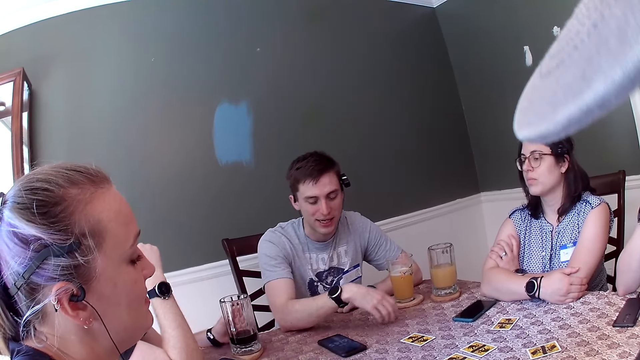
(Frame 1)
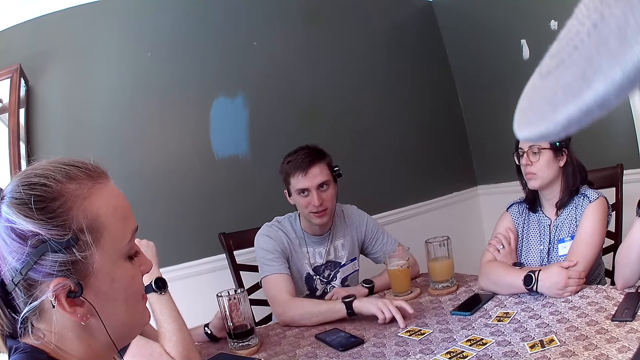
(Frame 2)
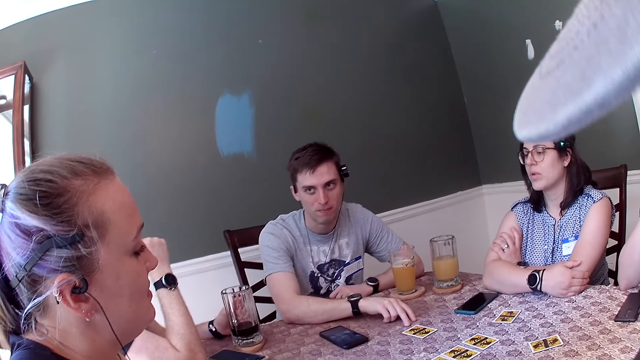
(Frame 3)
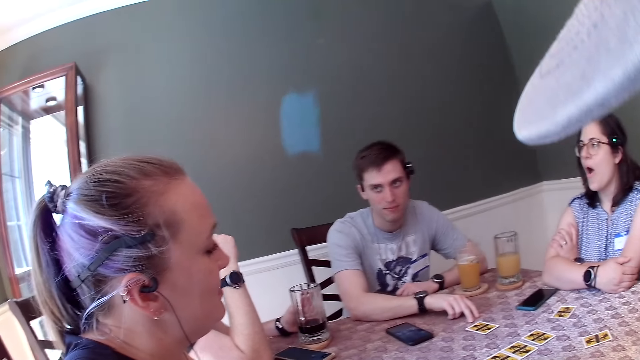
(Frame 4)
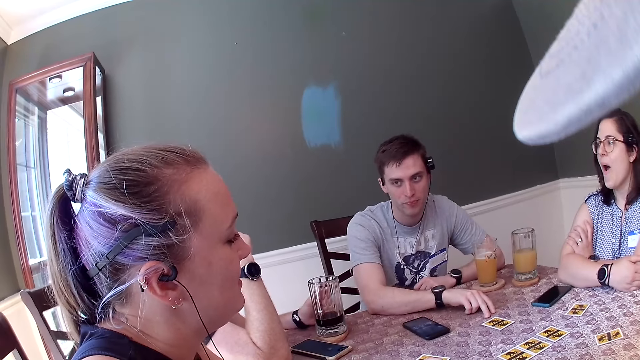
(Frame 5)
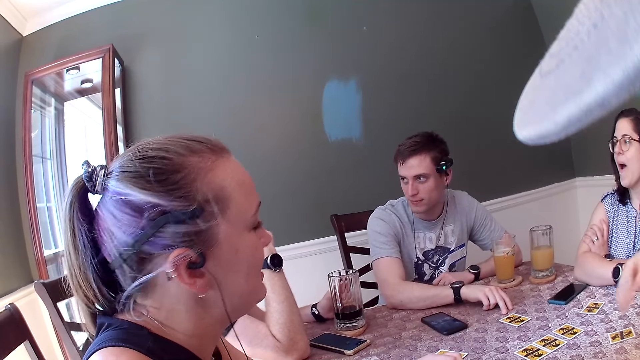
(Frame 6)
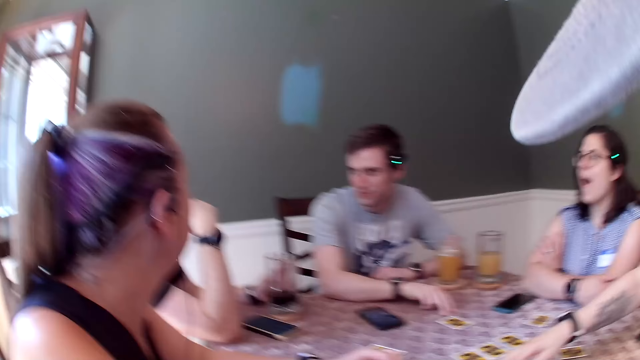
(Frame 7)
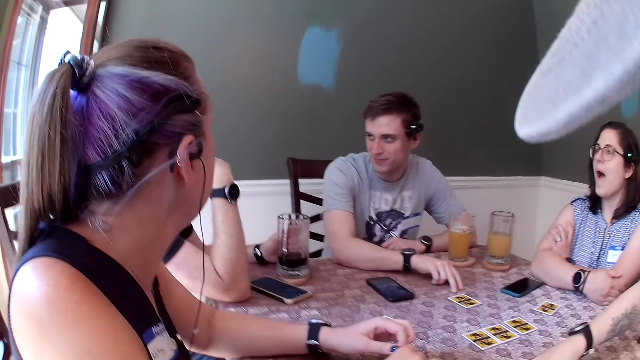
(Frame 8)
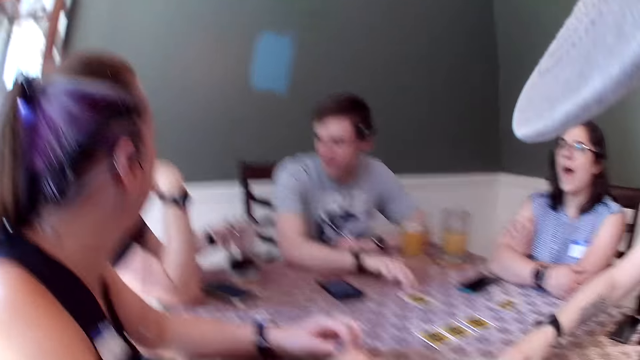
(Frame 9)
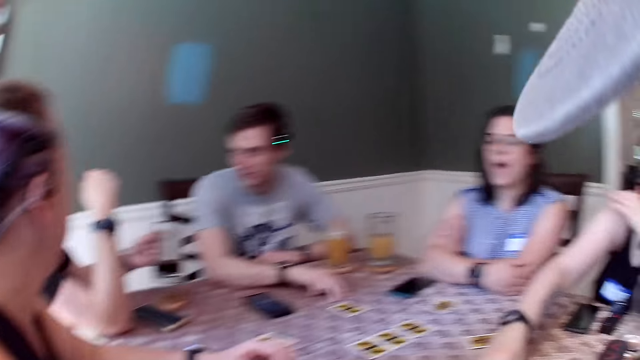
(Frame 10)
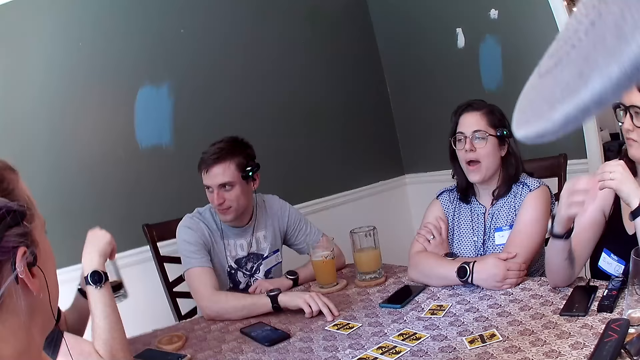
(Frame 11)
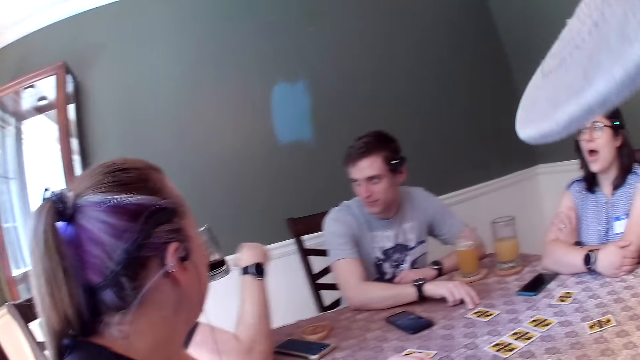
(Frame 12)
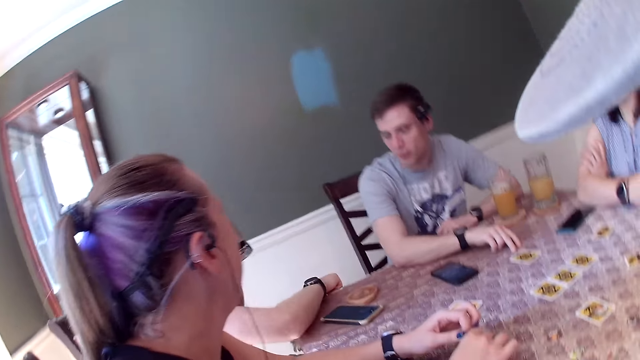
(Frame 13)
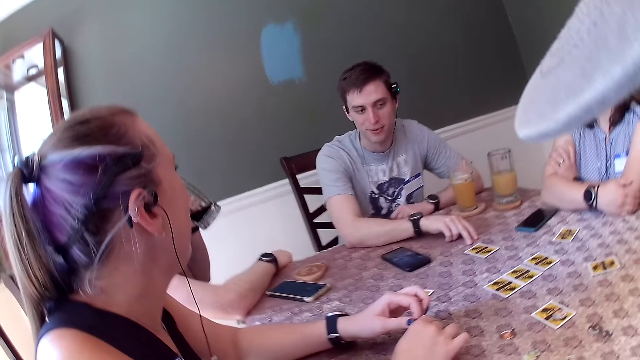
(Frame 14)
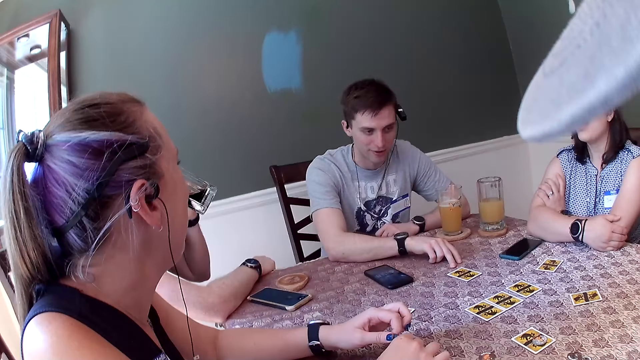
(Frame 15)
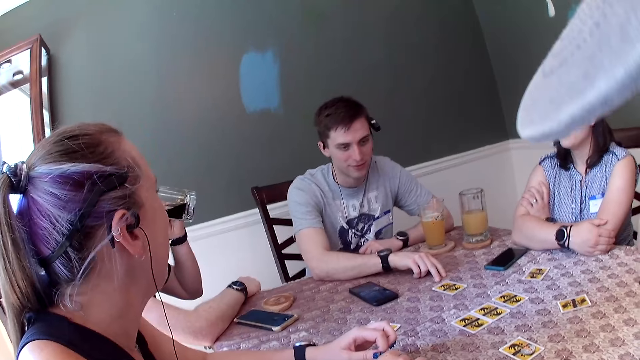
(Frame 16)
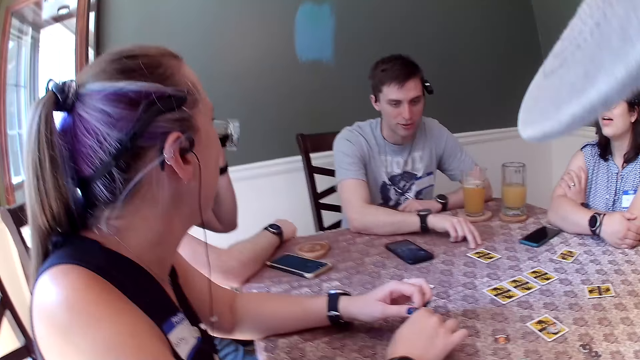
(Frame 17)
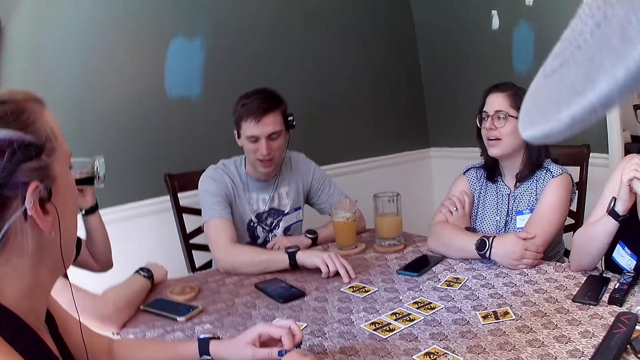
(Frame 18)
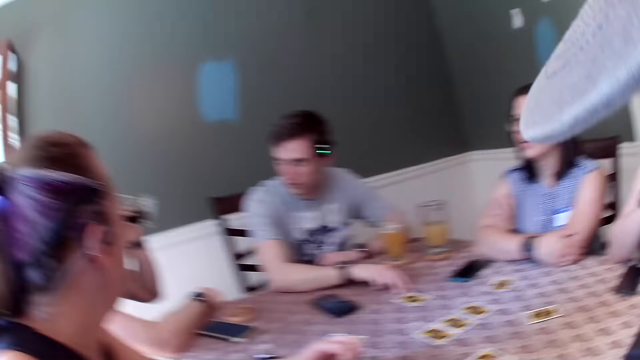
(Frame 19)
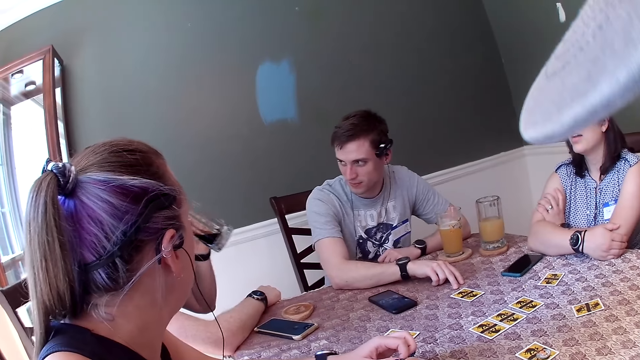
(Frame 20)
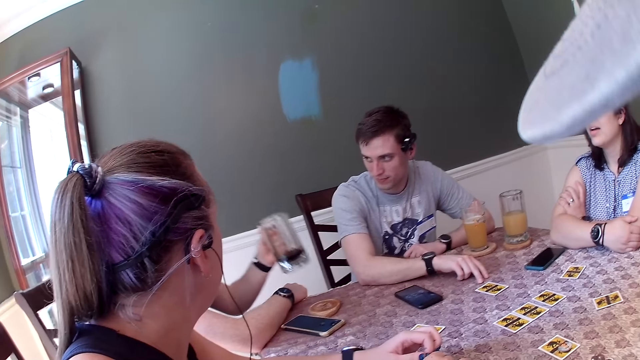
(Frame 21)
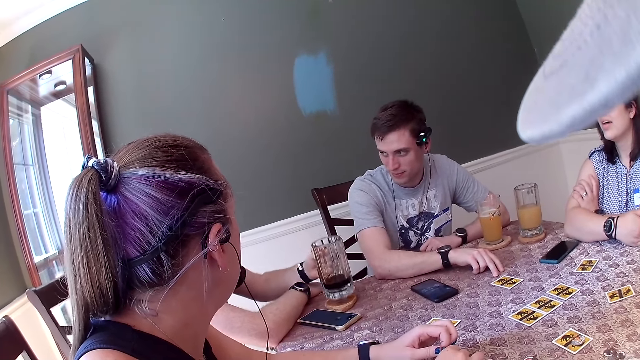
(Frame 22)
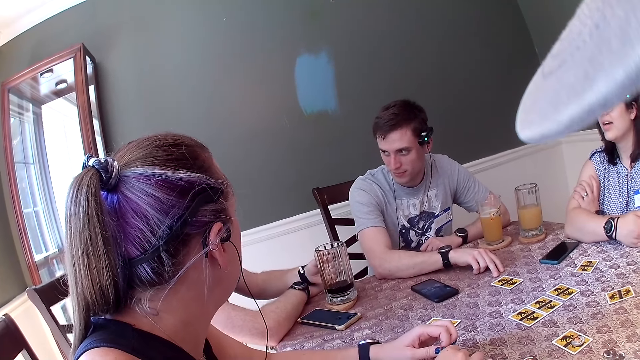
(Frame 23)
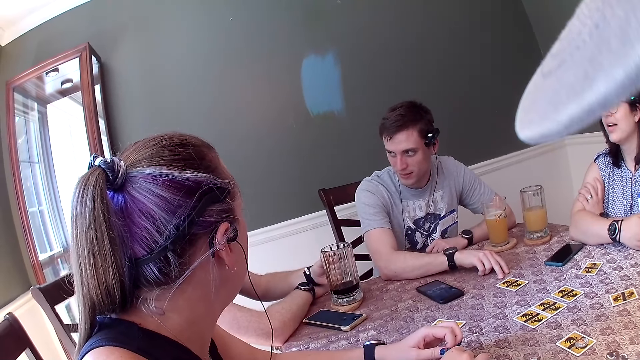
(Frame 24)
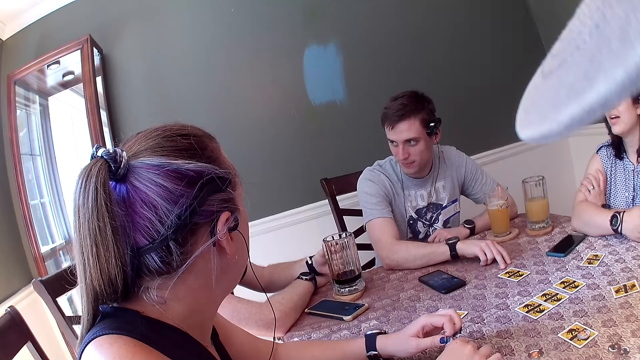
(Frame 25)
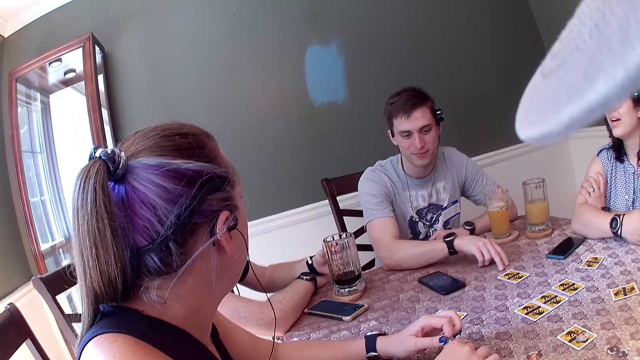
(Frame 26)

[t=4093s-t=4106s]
A woman touches the table with her right hand. A man picks up a cup of drink from the table with his left hand, drinks from the cup, and drops the cup of drink on the table with his left hand.

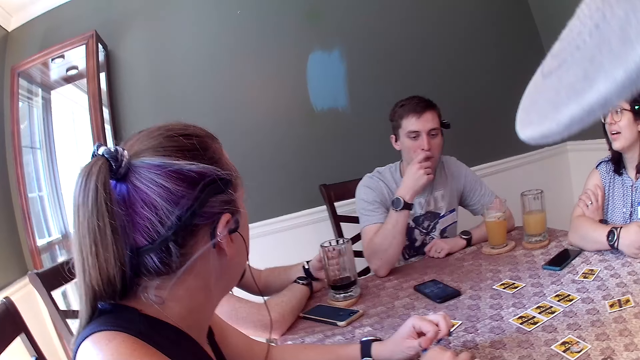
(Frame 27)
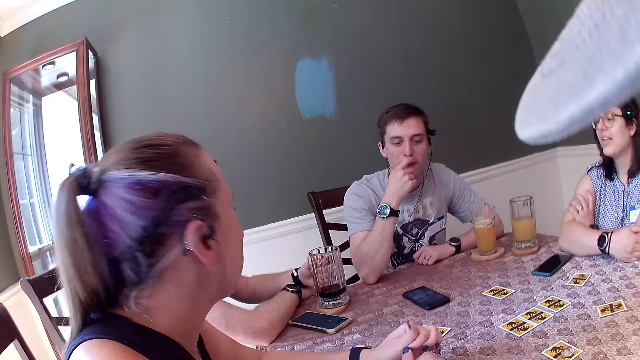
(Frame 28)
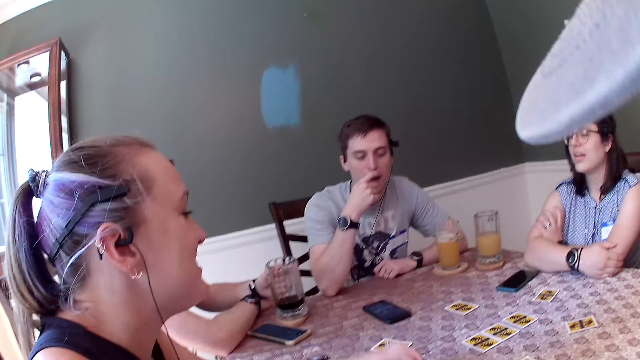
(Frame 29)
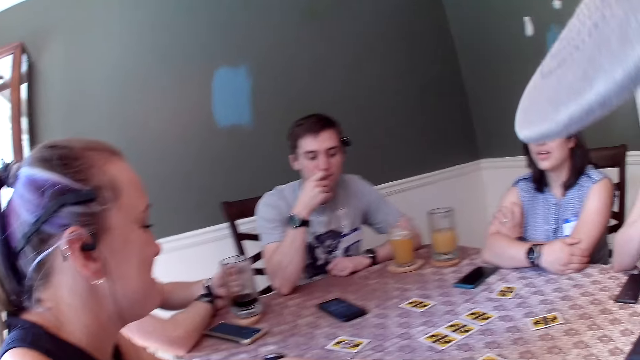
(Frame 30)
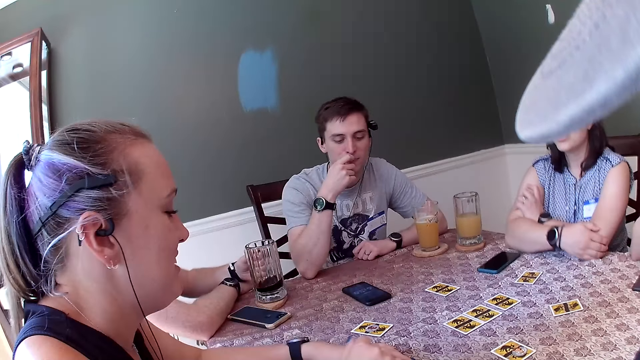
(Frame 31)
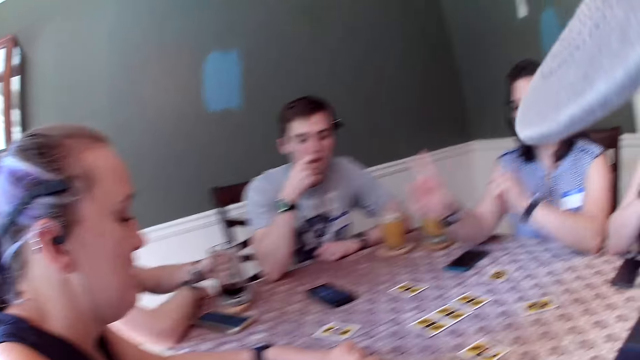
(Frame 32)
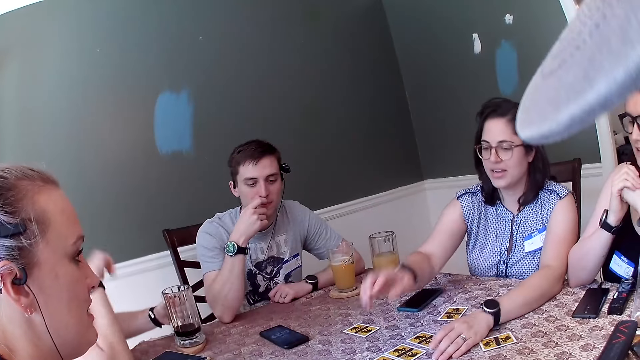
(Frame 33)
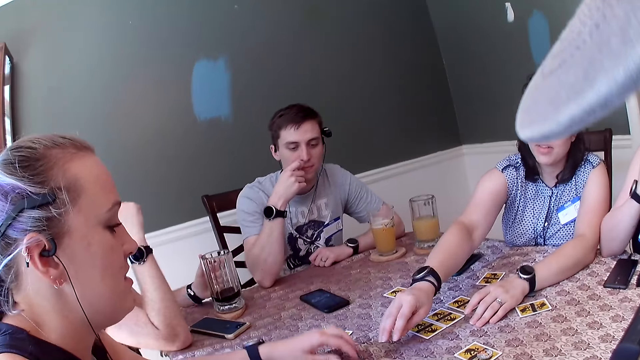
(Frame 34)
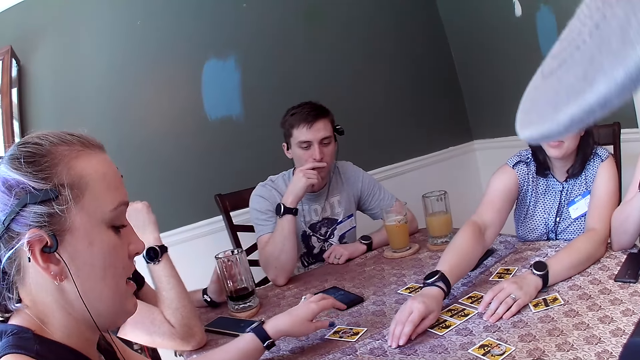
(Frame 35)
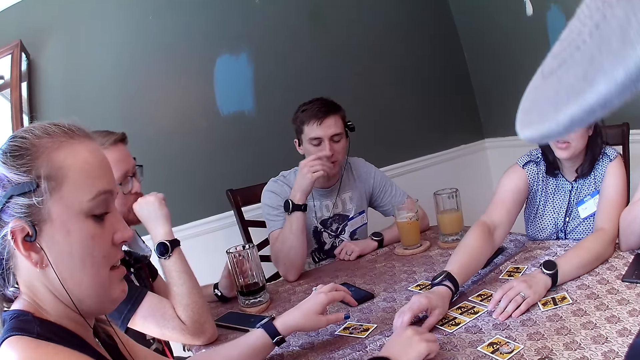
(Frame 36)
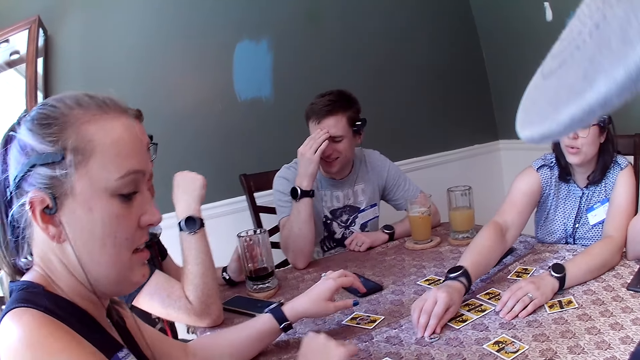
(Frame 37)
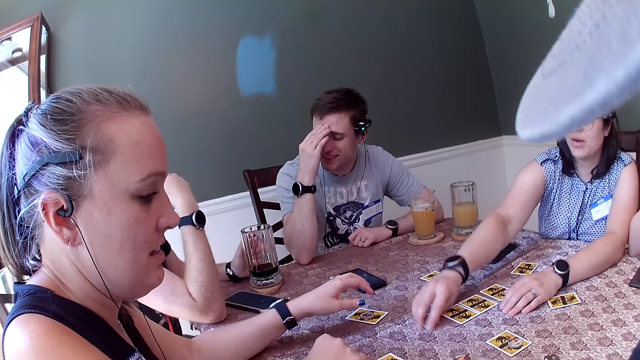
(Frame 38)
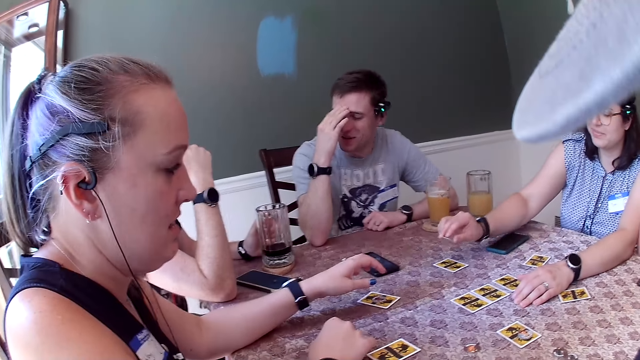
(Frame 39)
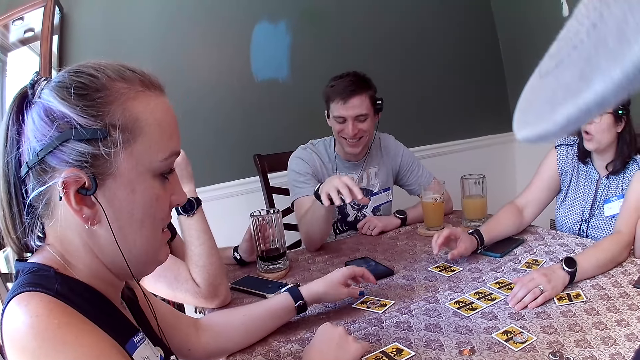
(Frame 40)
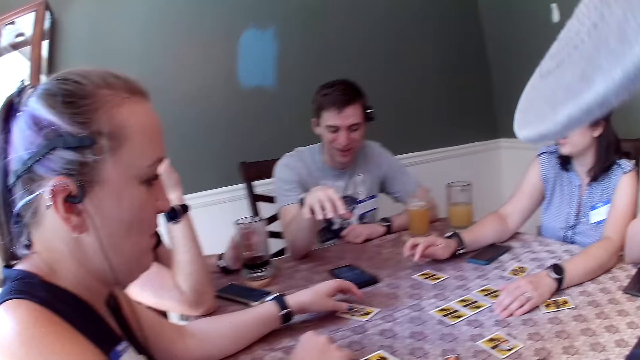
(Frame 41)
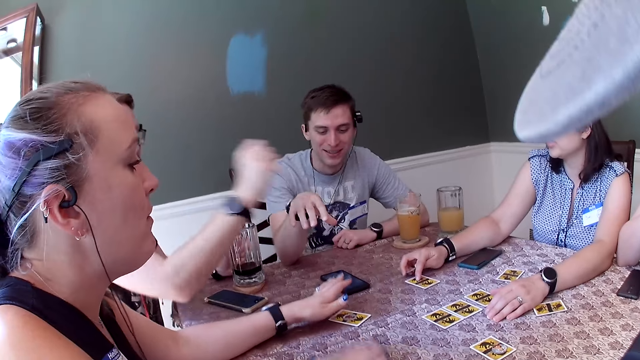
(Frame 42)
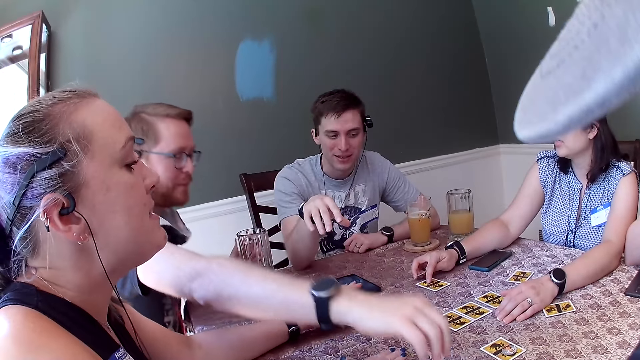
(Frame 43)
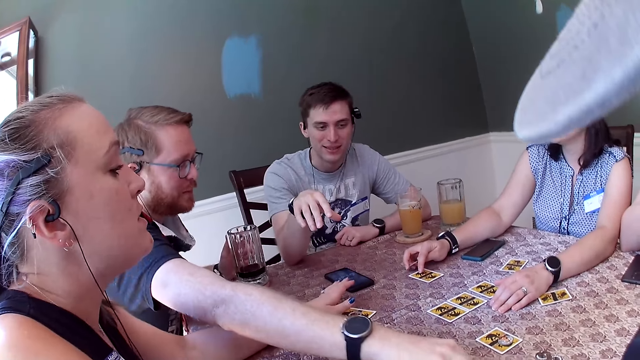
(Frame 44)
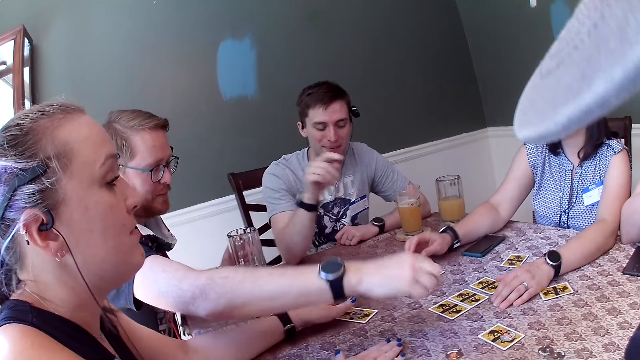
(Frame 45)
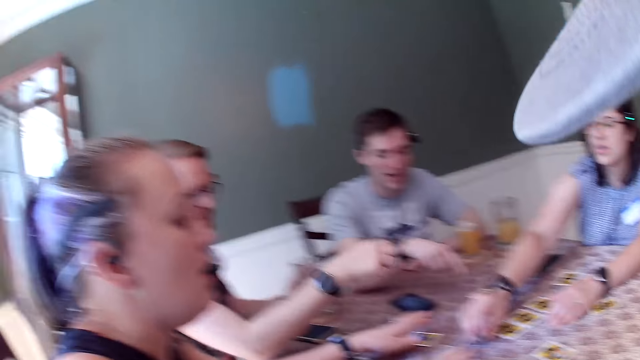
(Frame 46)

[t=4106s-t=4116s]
A person touches the face and touches the cards. A woman drops a chip on the table with her right hand. Another woman picks up the chip from the table with her right hand. Another person touches the cards.
